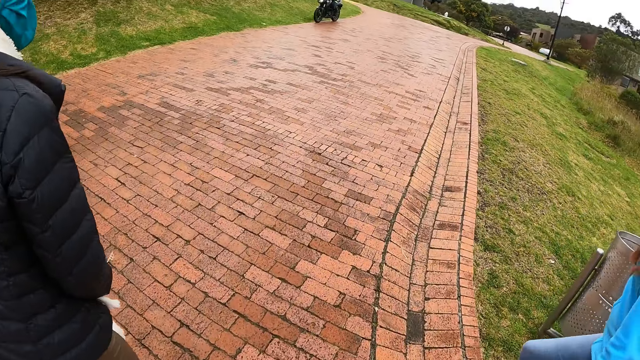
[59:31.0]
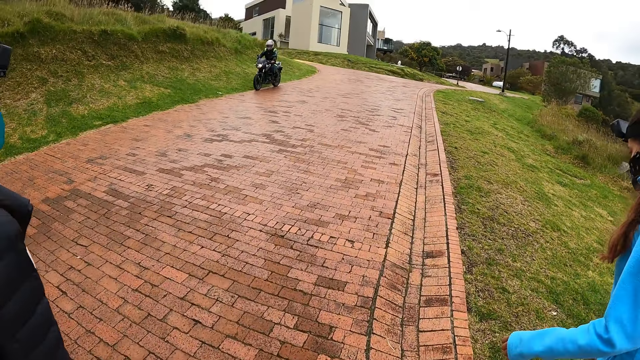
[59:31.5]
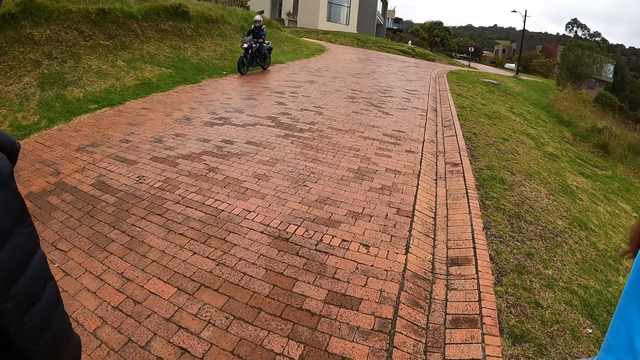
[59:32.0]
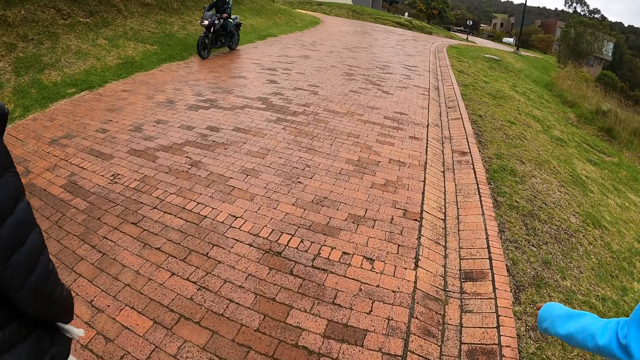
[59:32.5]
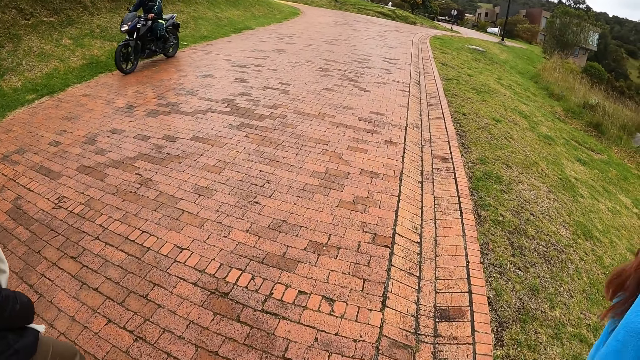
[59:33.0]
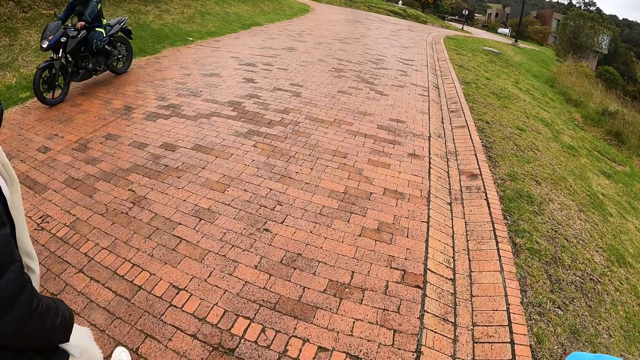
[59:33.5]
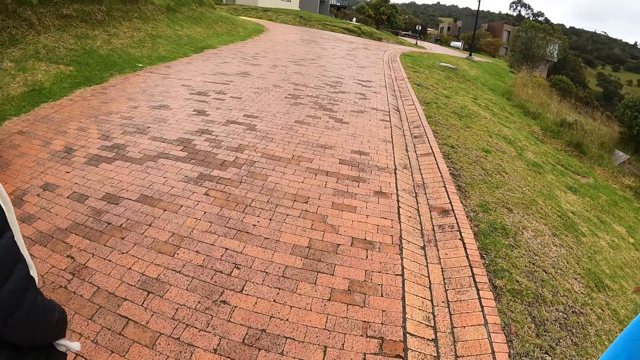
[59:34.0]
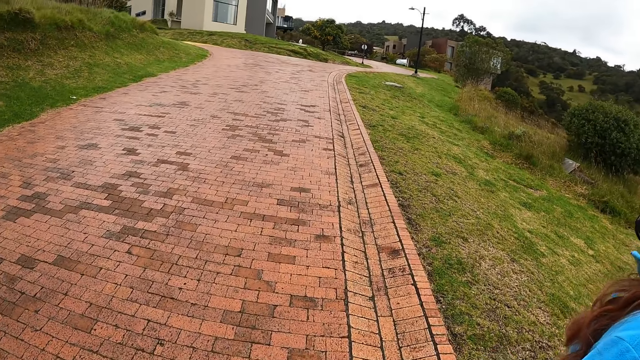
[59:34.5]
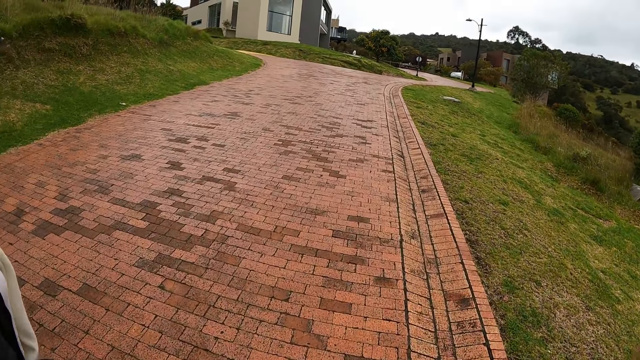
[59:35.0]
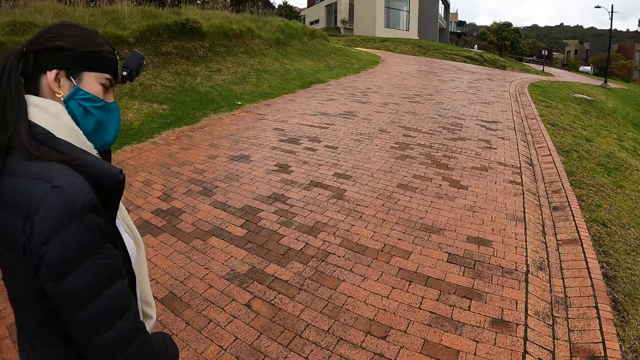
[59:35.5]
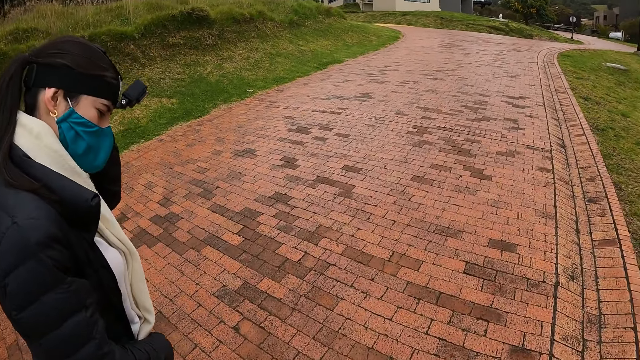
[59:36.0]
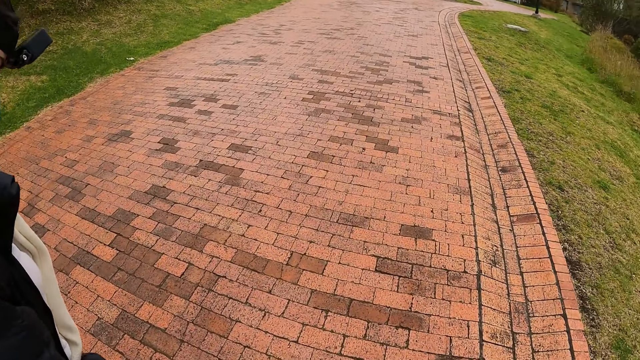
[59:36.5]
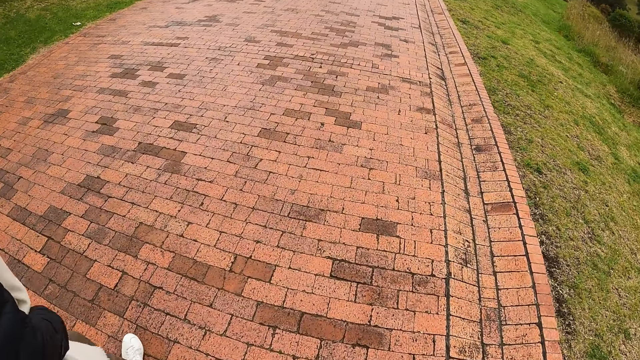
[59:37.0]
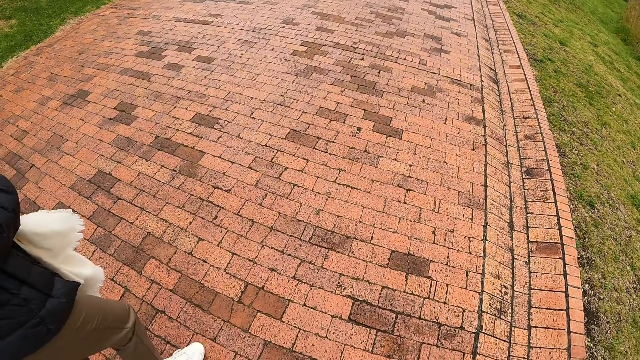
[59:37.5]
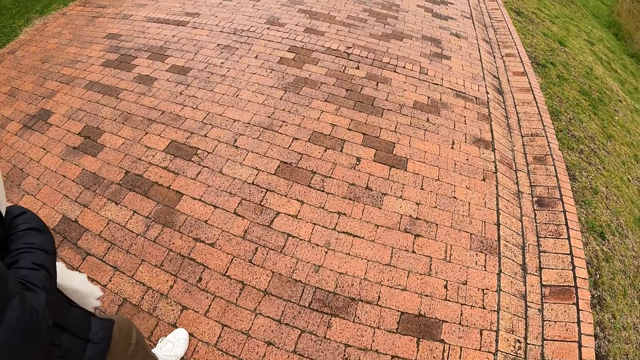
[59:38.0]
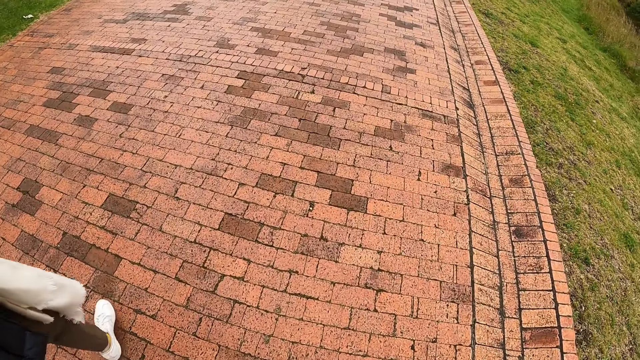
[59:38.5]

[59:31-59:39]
A motorcycle rides past the camera wearer, a woman, another woman and a third woman.

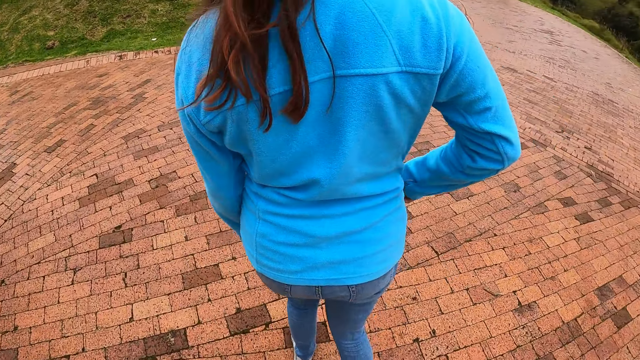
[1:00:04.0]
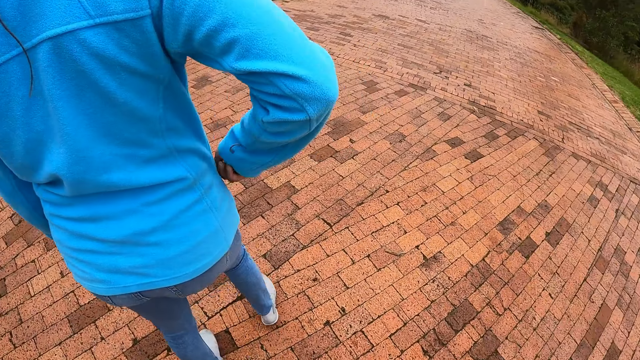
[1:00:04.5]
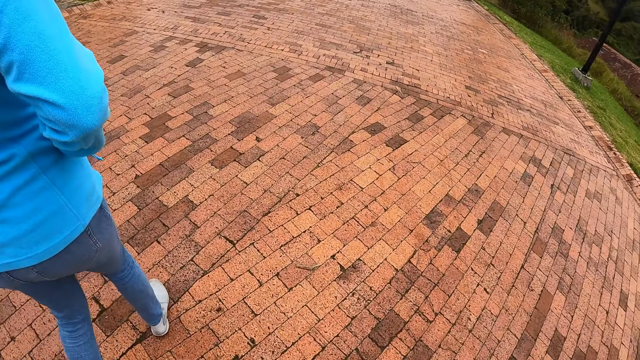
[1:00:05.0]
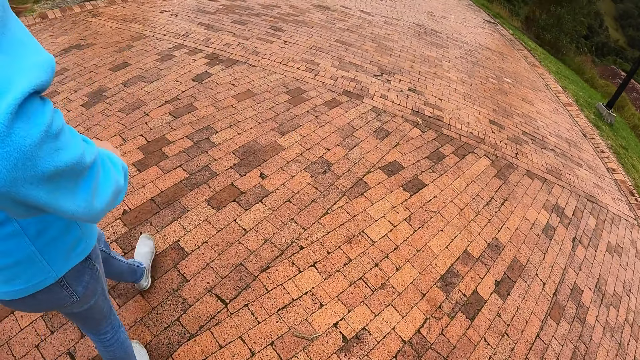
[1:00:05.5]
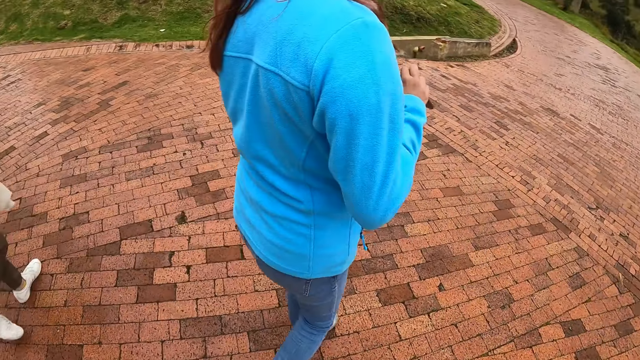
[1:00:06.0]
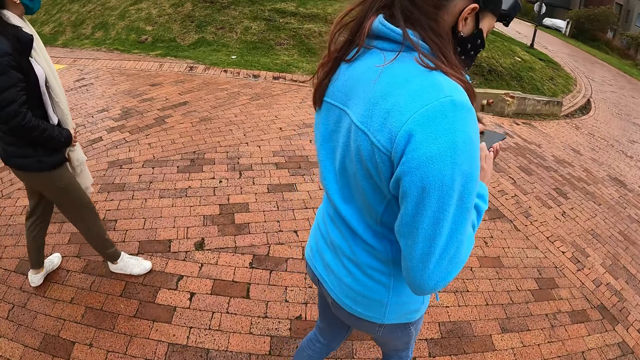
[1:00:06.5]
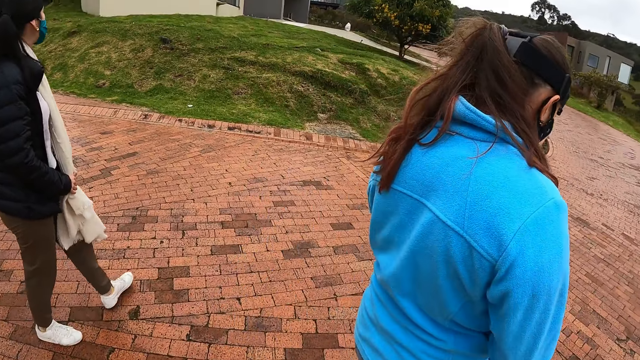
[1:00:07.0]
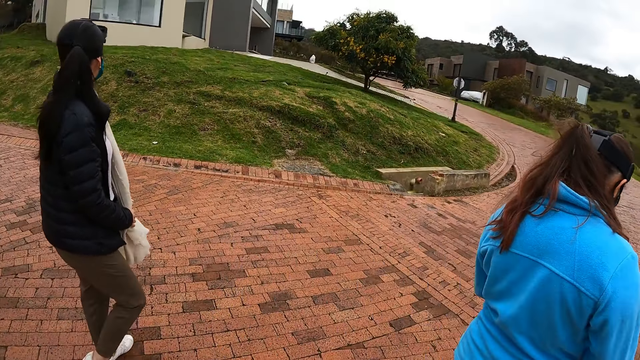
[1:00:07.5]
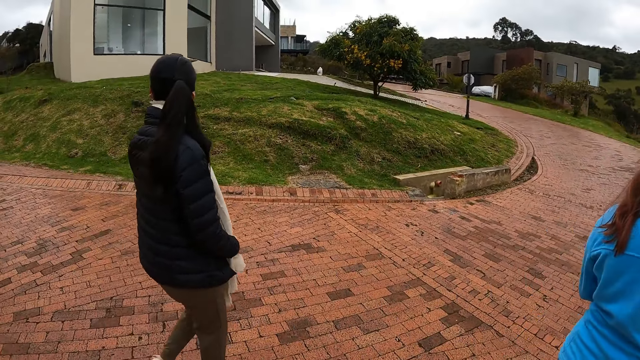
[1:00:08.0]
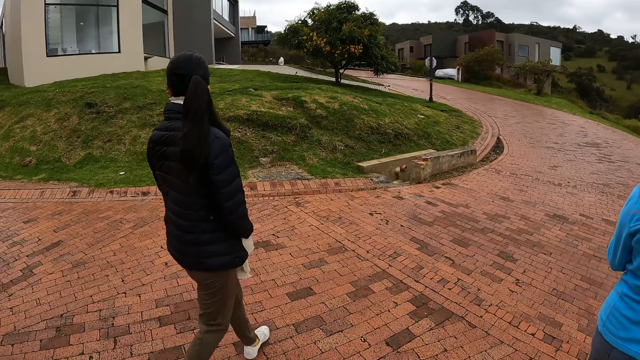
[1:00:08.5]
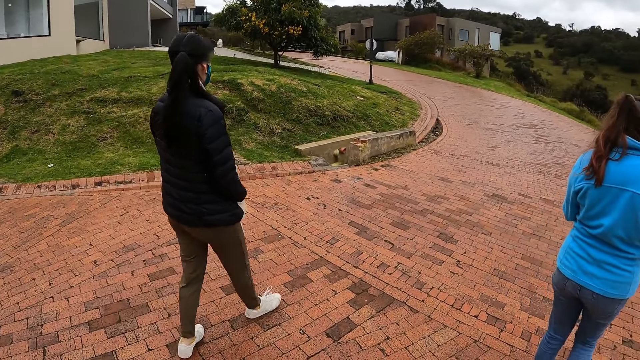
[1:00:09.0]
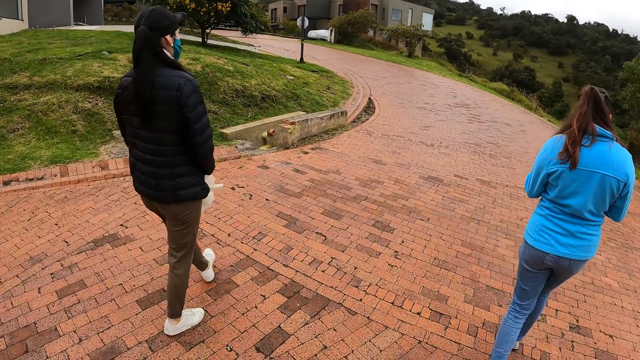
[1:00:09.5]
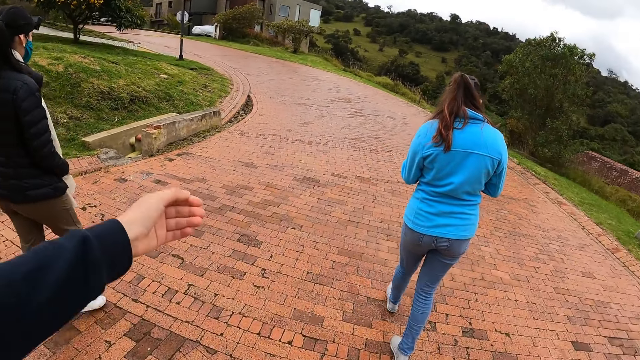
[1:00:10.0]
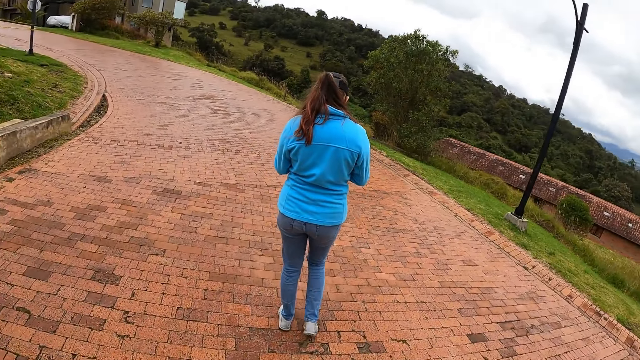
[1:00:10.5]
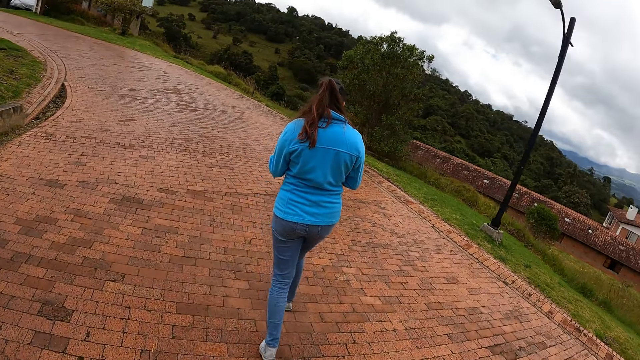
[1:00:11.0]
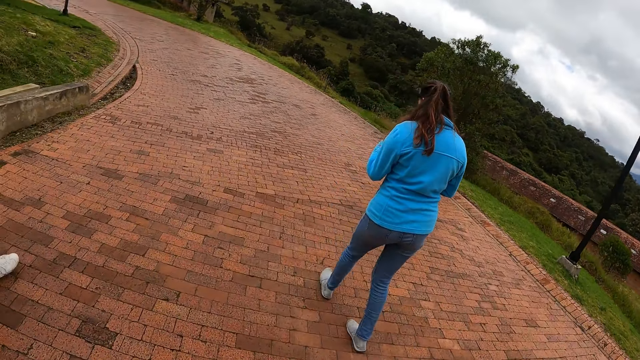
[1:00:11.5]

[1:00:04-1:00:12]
The woman brings out her phone from her pocket with her right hand. She operates her phone with her hands.

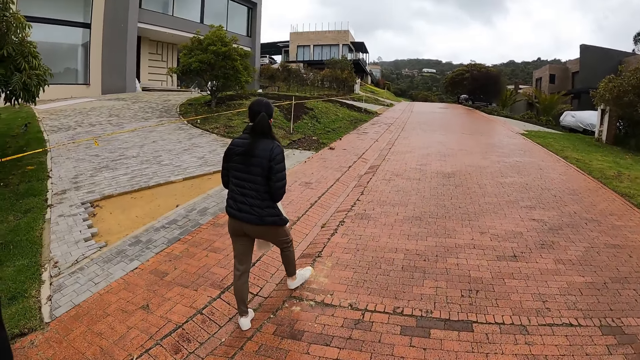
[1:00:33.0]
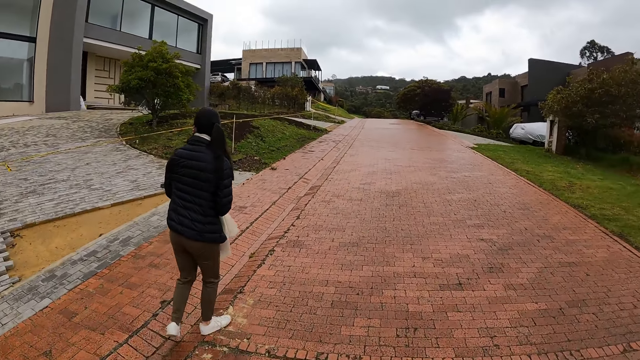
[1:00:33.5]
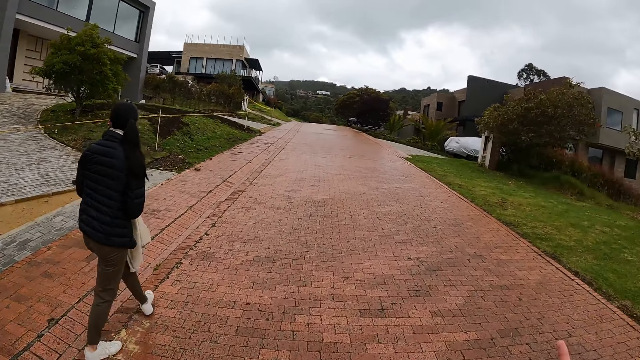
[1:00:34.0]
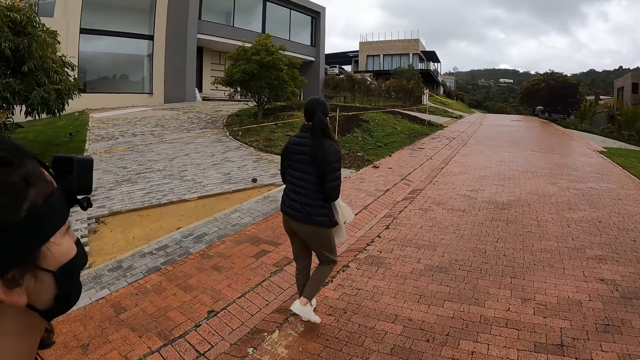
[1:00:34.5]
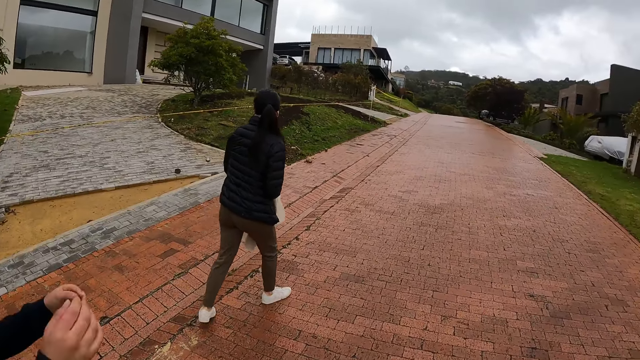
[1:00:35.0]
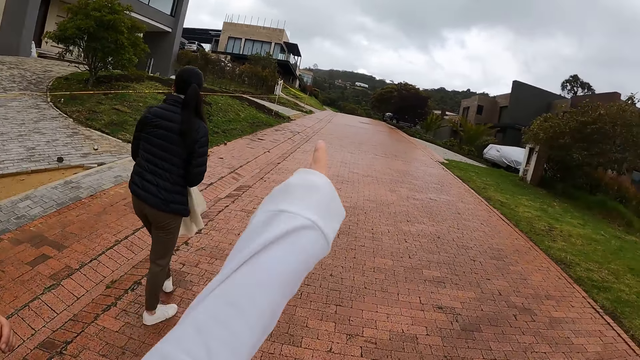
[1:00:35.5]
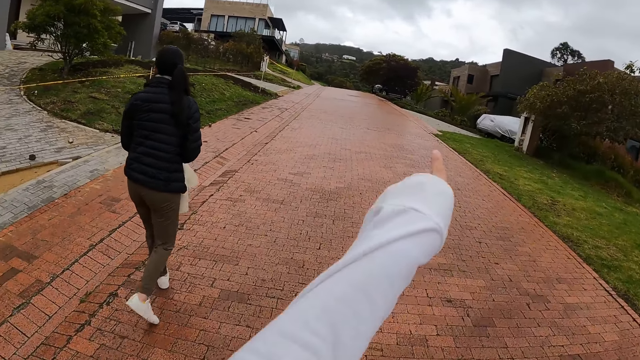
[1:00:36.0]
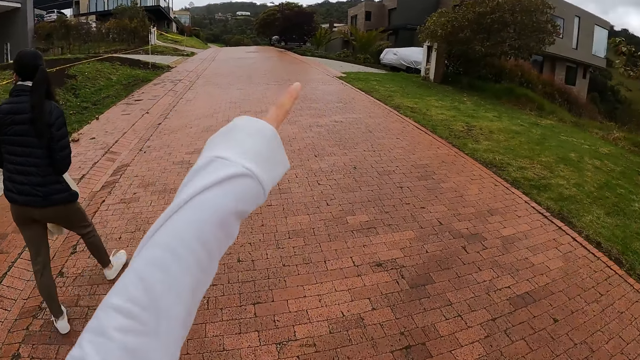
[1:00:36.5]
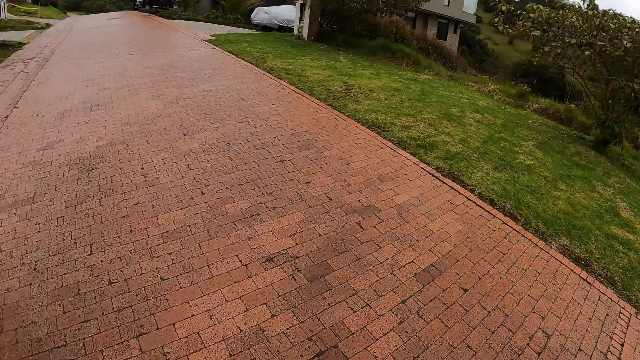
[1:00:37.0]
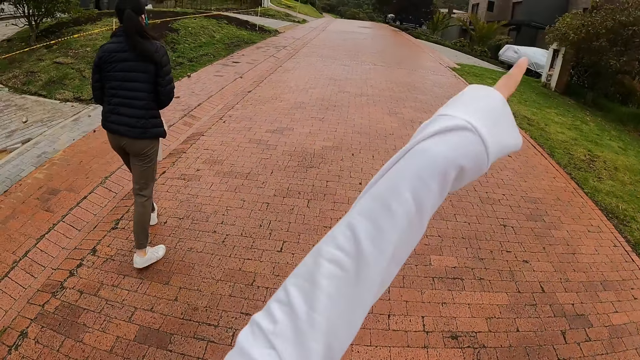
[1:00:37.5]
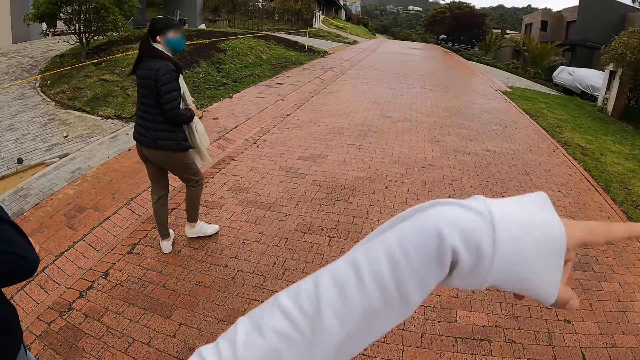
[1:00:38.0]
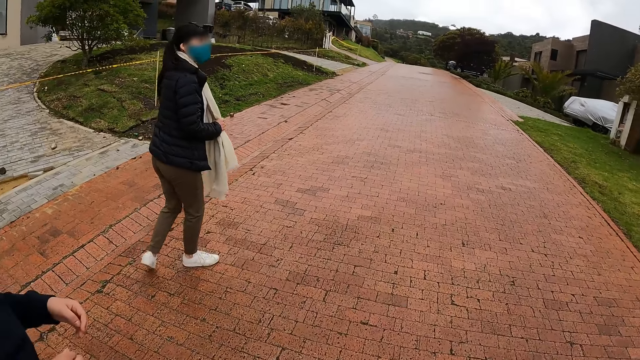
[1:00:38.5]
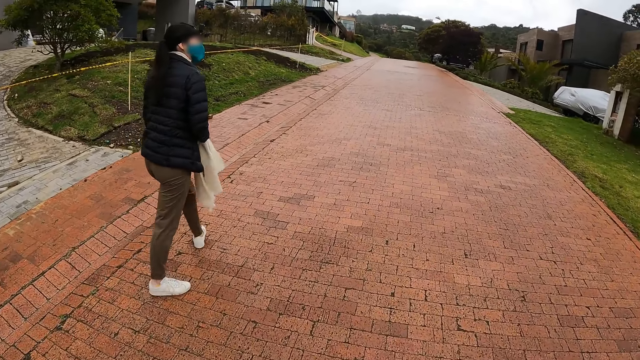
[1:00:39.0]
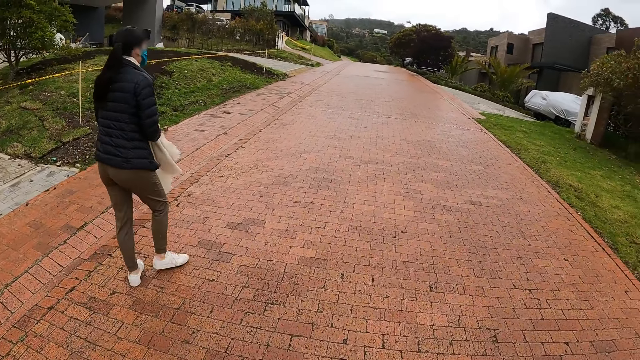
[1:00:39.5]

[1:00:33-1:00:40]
The camera wearer lifts his hand.
